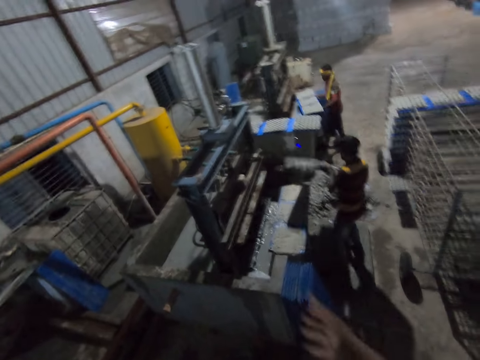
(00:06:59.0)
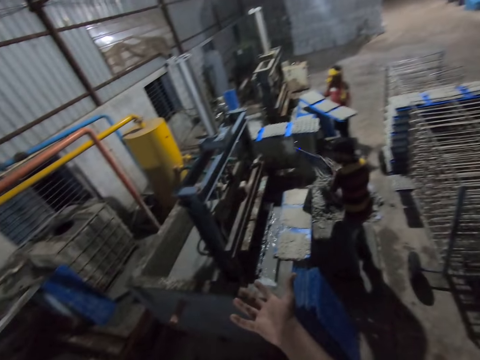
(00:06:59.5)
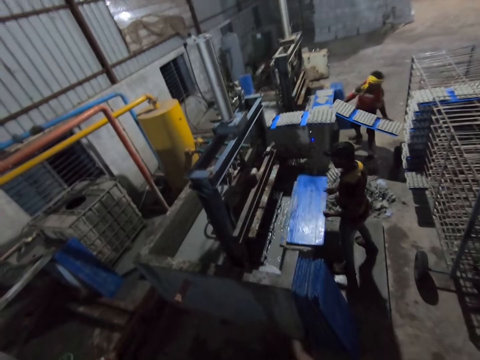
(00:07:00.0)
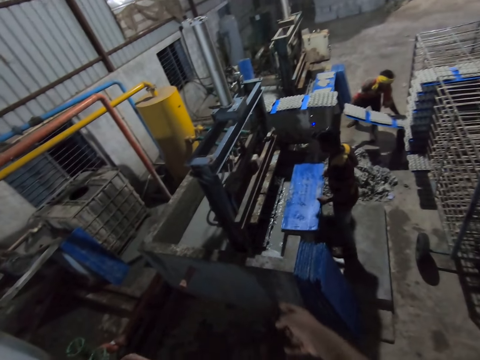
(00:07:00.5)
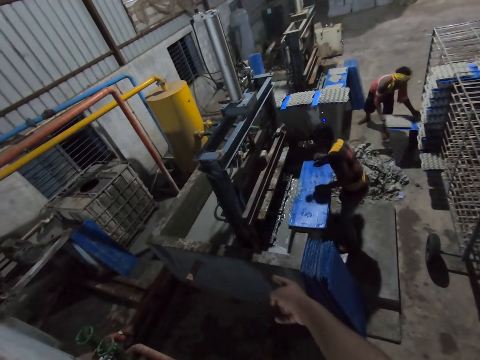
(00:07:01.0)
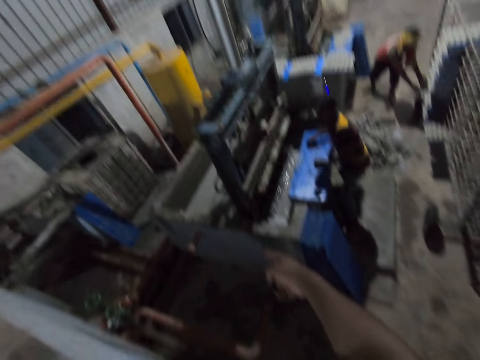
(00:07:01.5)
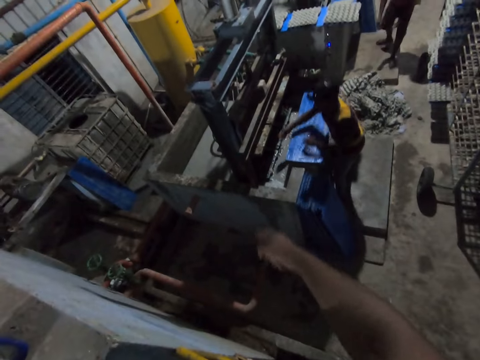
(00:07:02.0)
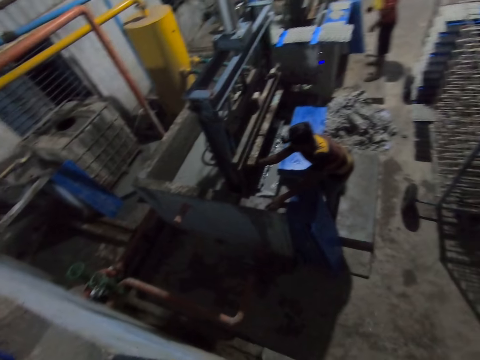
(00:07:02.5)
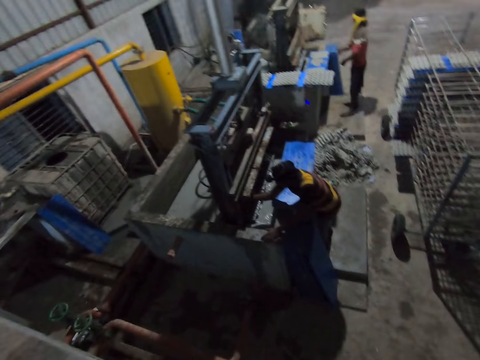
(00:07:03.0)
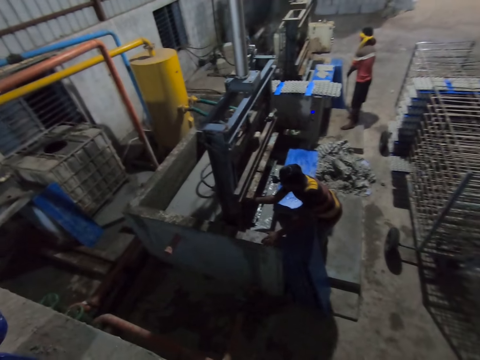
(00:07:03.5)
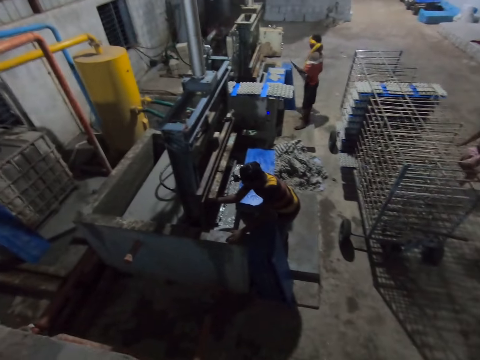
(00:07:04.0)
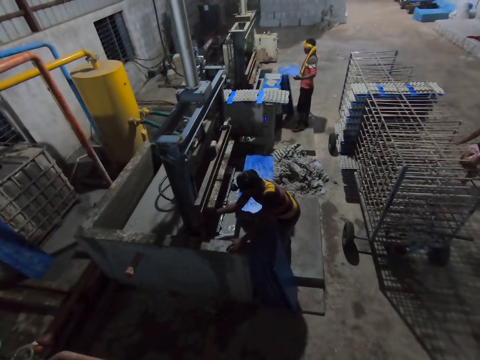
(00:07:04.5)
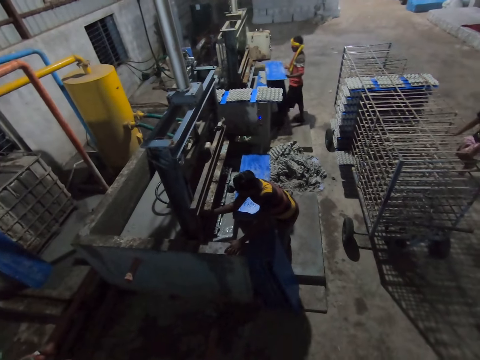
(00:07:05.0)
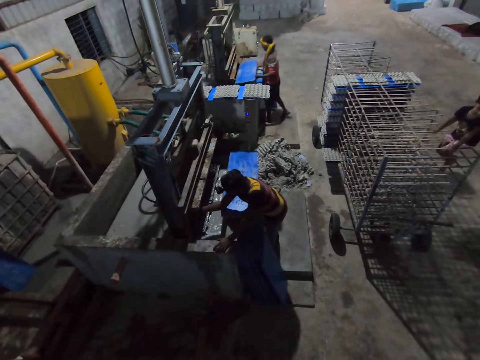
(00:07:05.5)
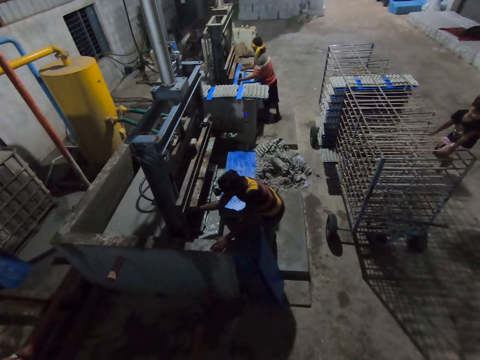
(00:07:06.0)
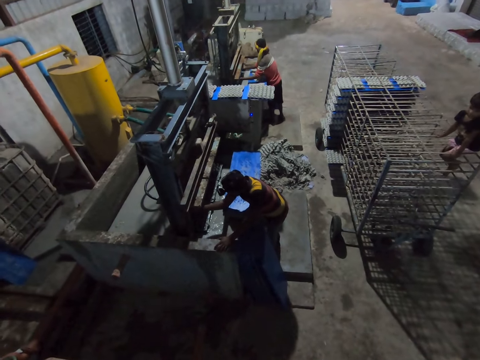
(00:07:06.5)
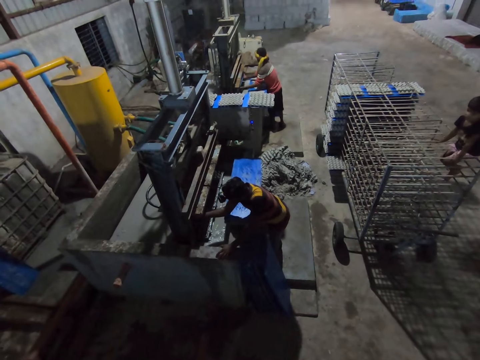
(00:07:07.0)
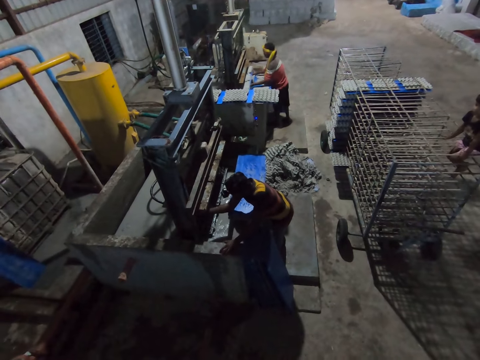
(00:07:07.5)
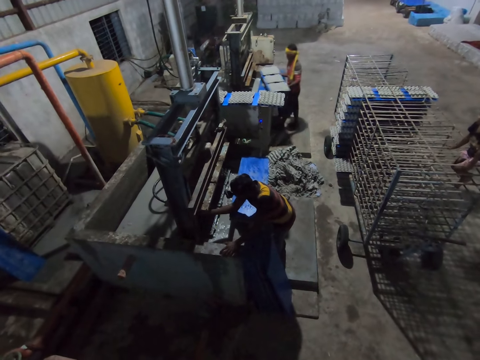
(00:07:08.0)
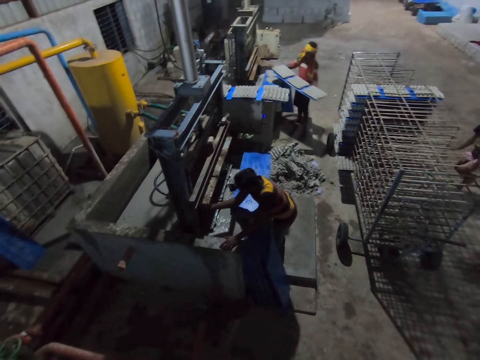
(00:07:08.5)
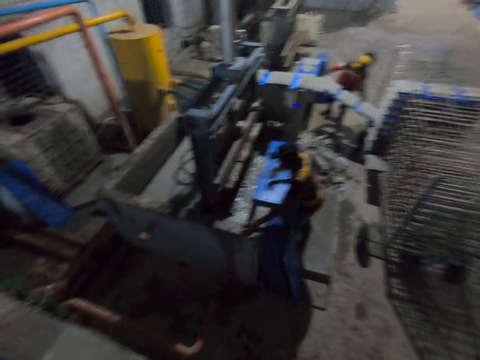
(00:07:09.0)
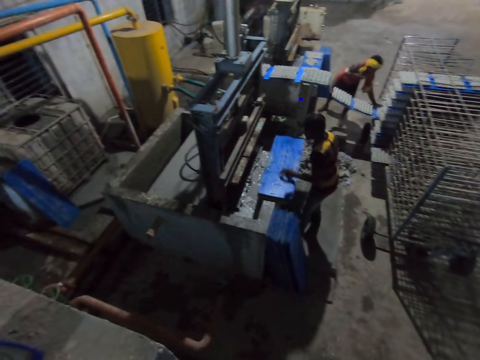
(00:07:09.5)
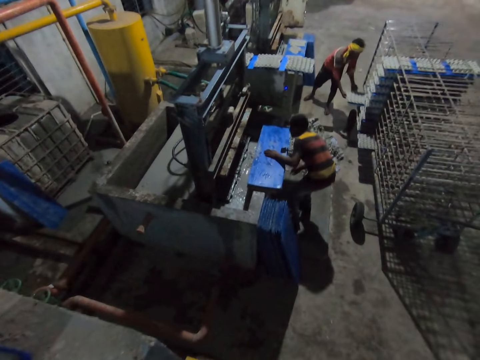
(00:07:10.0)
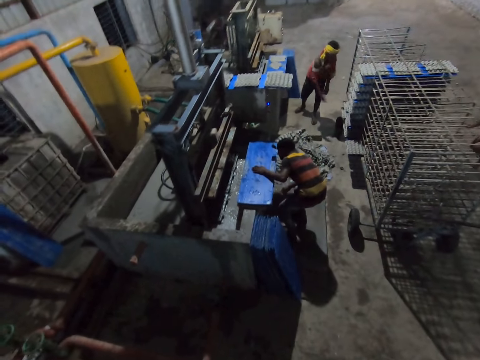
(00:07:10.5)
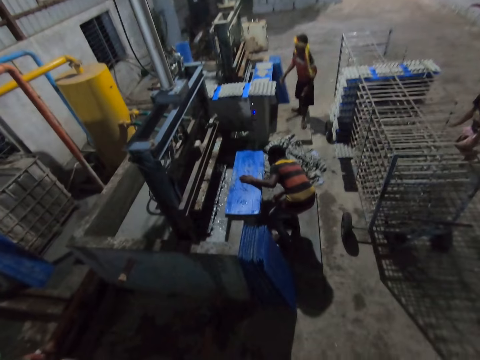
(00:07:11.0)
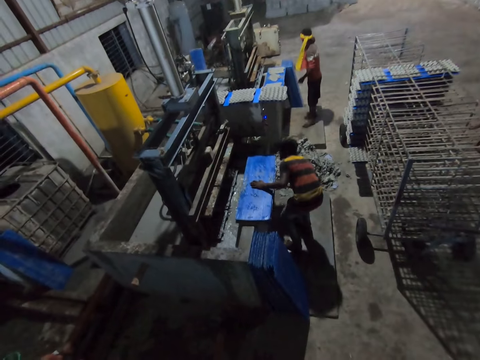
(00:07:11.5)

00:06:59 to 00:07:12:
The man throws the egg tray on the plastic tray on the floor with both hands. Another man keeps the plastic tray in the rack with both hands. The other man carries the plastic tray from the floor with both hands. The other man puts the plastic tray into the machine with both hands. The other man removes the plastic tray from the machine with both hands. The other man keeps the plastic tray in the rack with both hands.

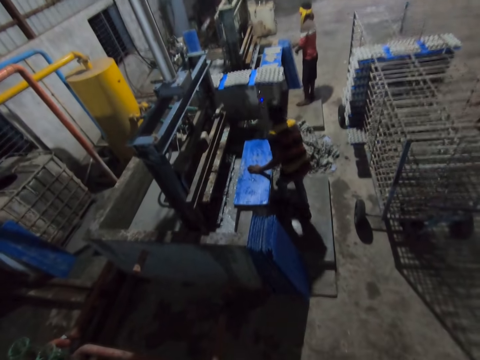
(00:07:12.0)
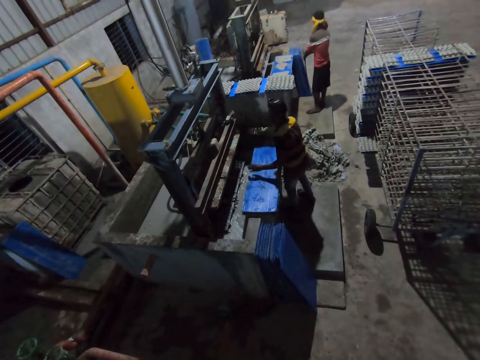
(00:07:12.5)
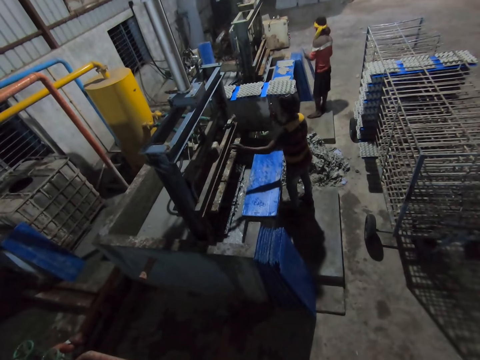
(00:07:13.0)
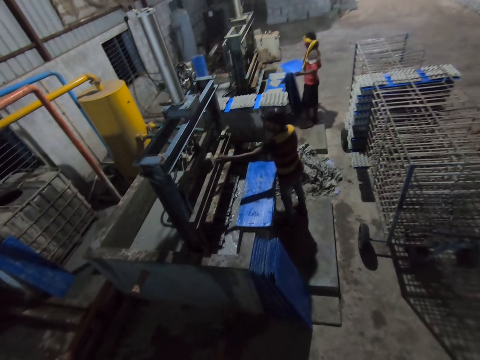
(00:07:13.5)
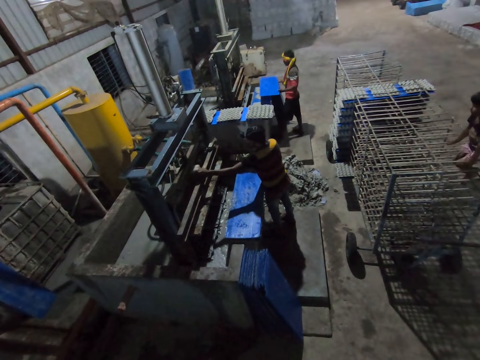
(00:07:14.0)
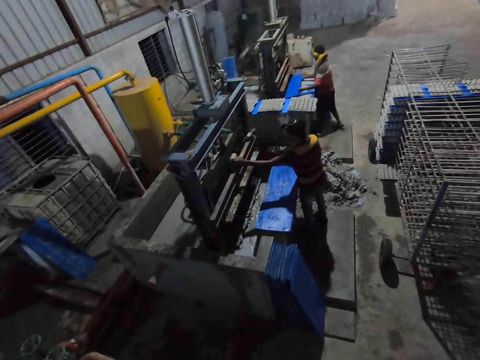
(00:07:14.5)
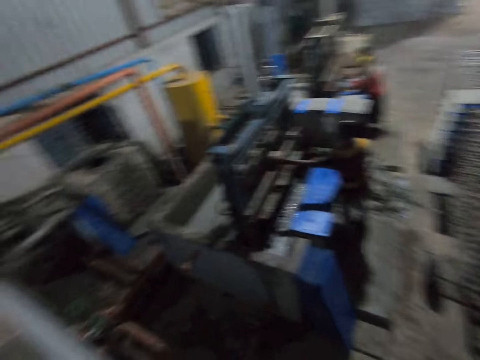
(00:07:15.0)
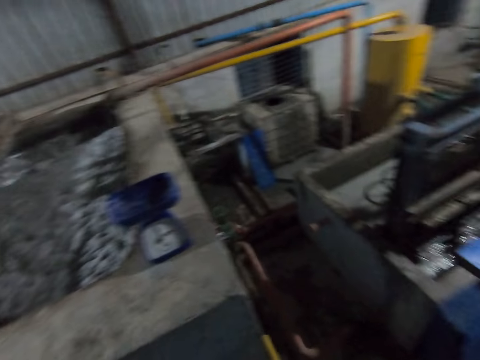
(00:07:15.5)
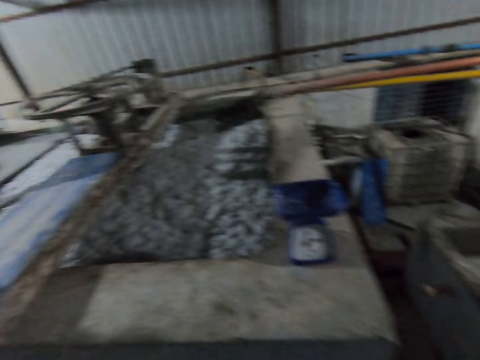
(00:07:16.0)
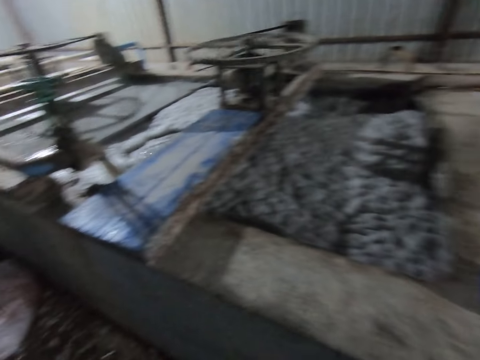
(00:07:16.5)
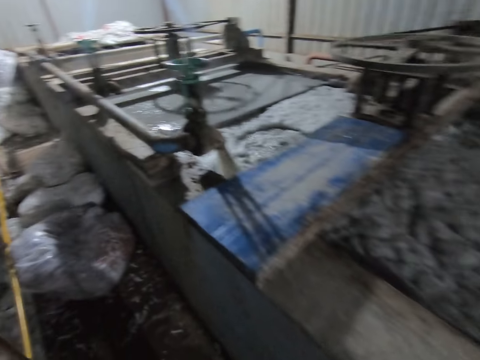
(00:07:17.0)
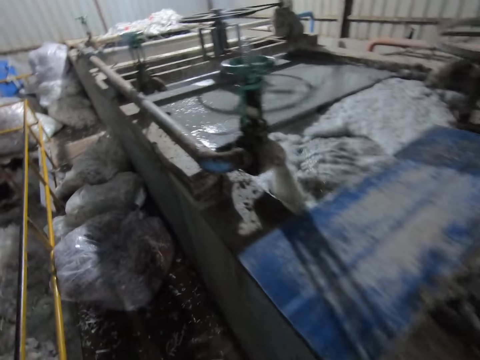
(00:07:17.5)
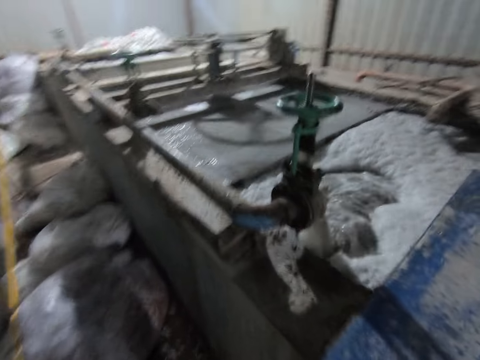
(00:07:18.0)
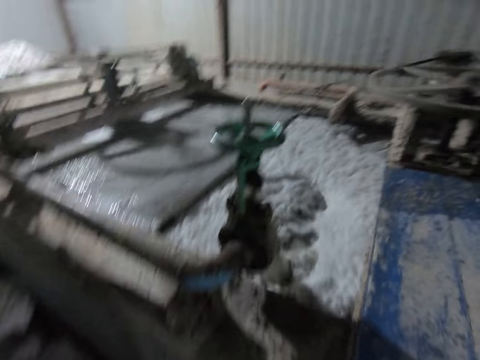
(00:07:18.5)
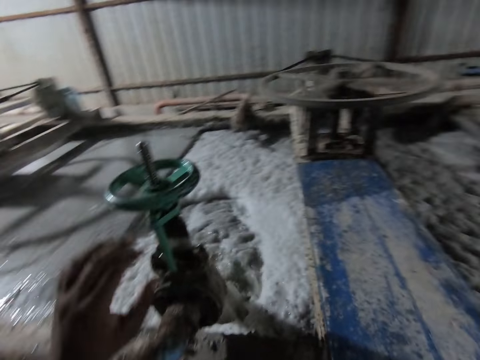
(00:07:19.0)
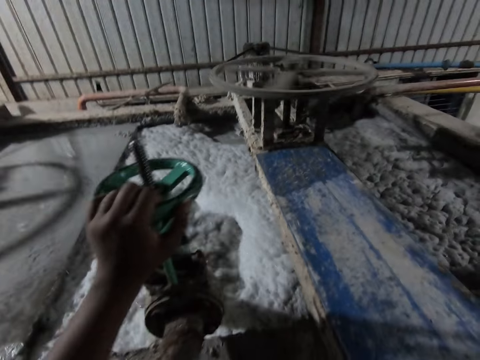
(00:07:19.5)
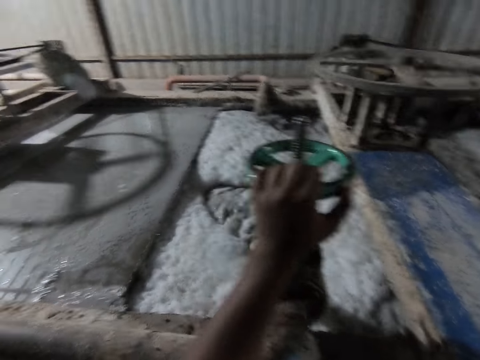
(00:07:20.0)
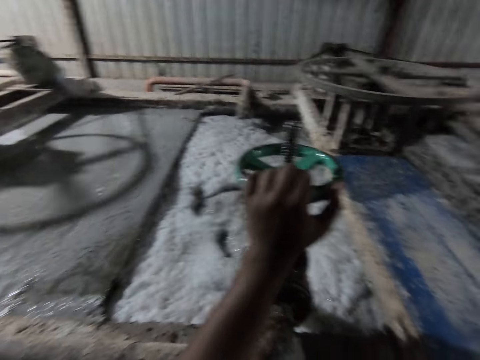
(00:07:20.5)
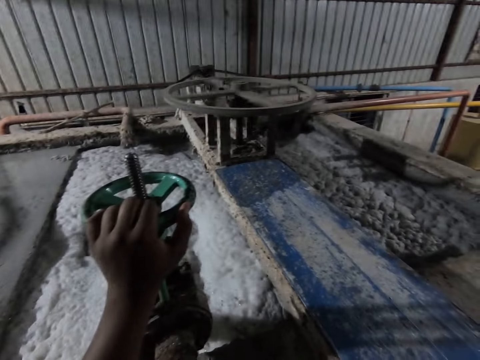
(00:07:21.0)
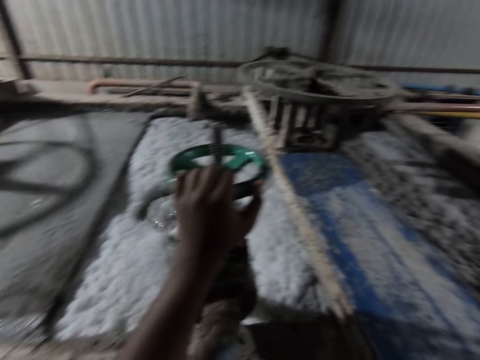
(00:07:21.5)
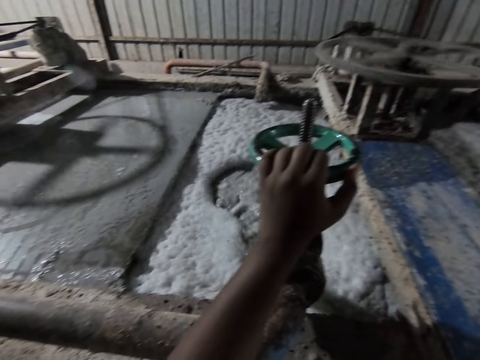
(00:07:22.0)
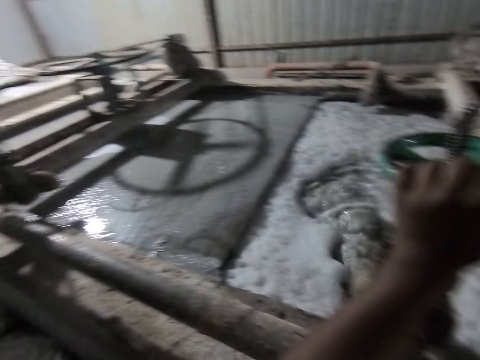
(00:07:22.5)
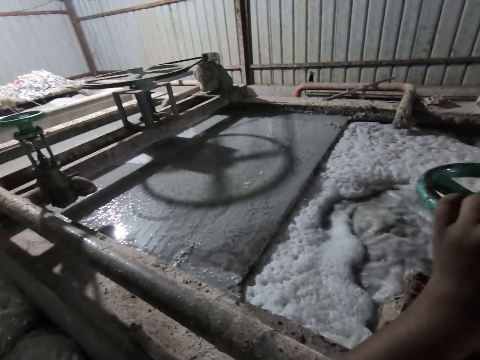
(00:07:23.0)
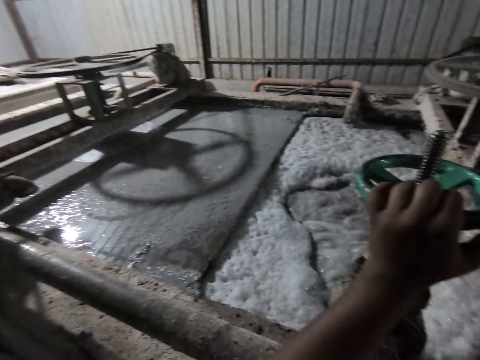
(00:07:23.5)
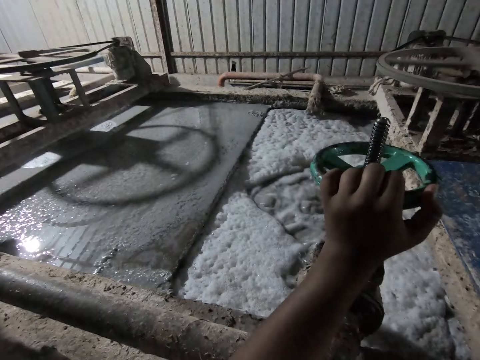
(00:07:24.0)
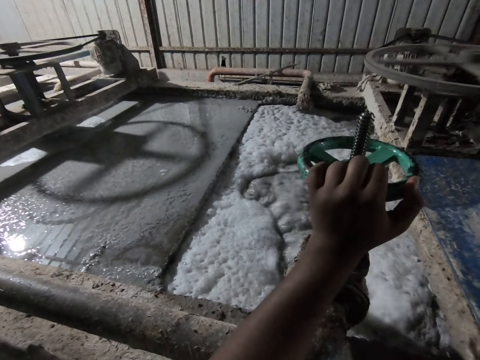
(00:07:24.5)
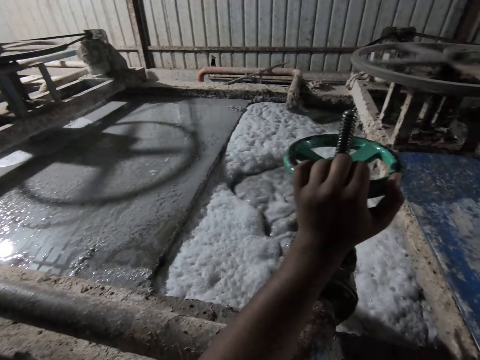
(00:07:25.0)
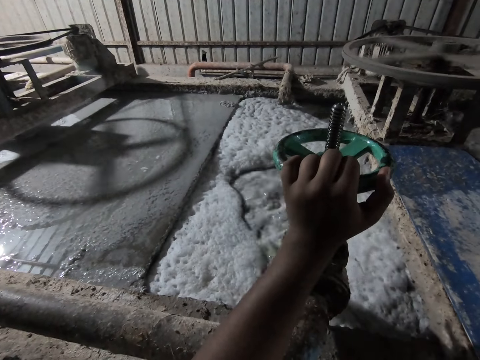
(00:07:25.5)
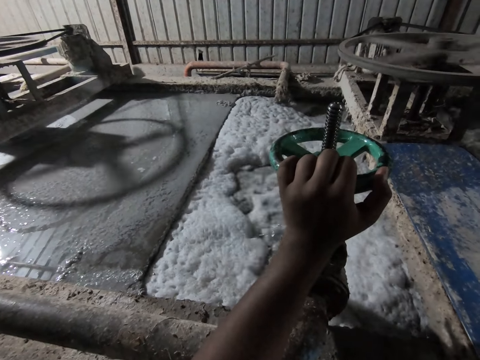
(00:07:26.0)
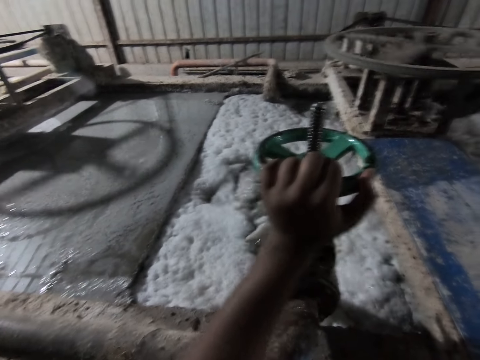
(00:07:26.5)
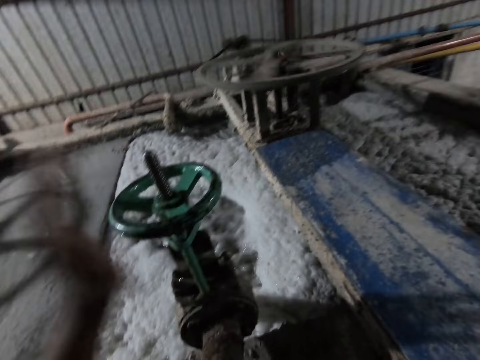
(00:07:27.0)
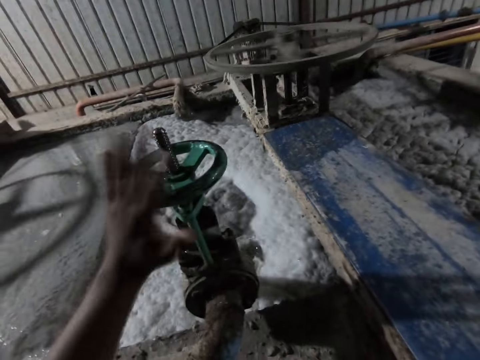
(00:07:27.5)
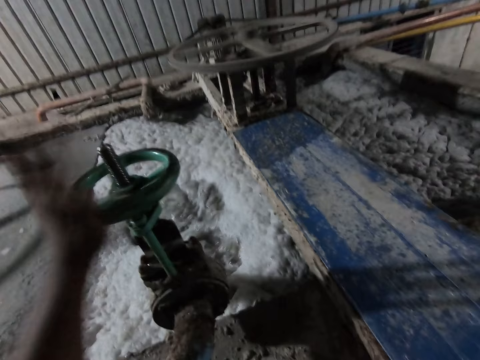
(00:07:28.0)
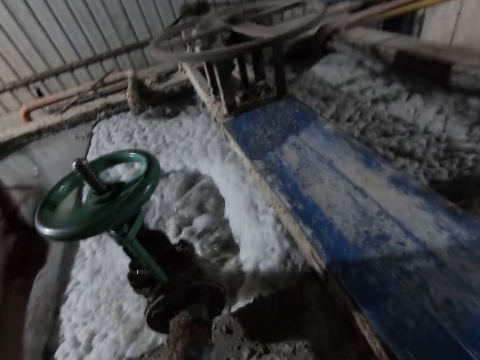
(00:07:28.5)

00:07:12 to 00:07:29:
A man carries a plastic tray from the floor with both hands and puts the plastic tray into the machine with both hands. The camera wearer regulates the wheel.
